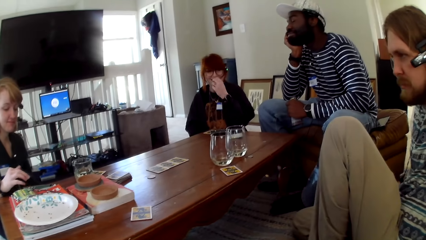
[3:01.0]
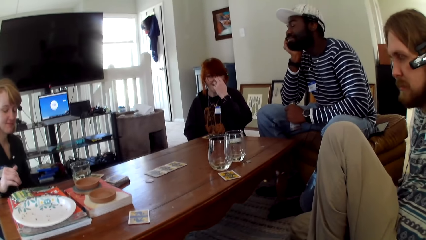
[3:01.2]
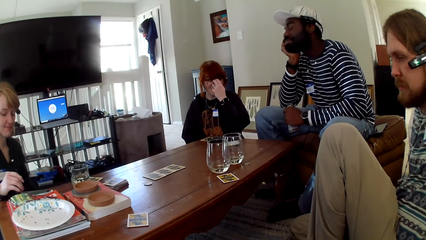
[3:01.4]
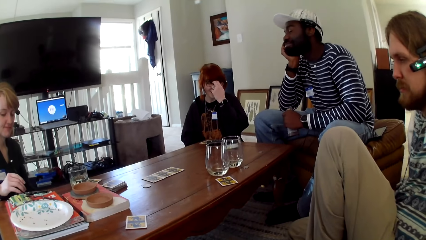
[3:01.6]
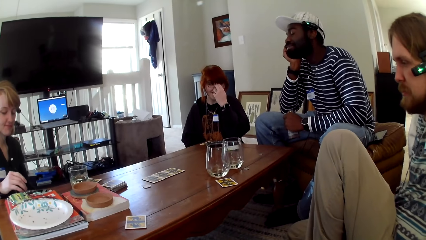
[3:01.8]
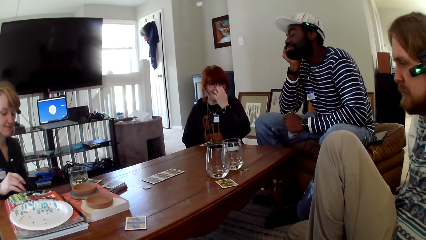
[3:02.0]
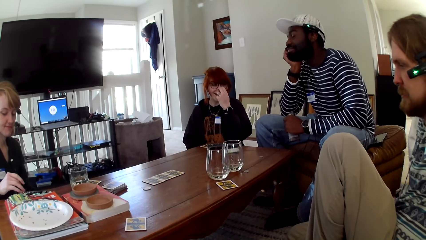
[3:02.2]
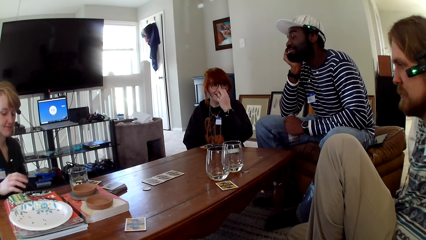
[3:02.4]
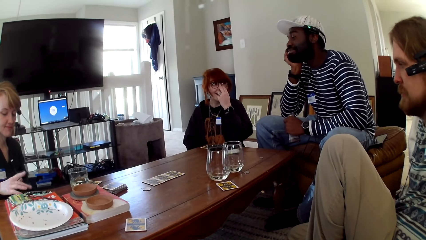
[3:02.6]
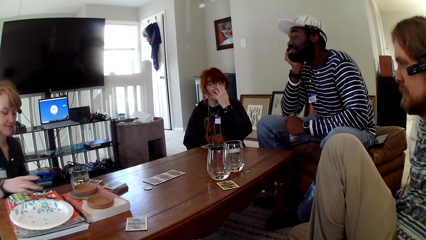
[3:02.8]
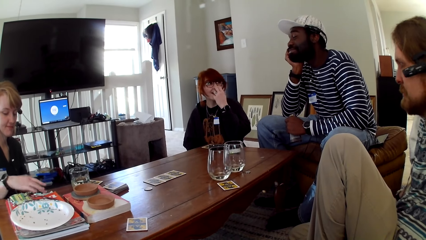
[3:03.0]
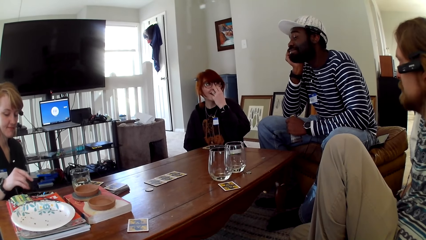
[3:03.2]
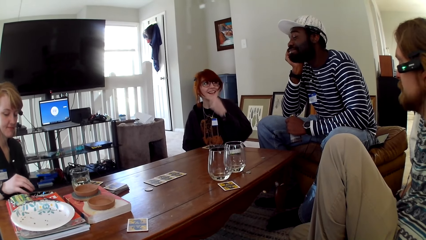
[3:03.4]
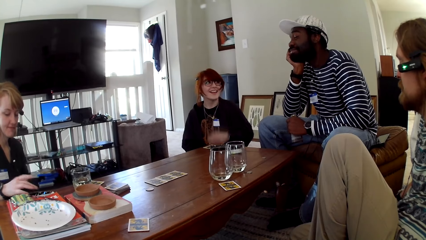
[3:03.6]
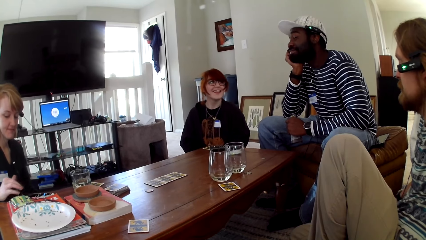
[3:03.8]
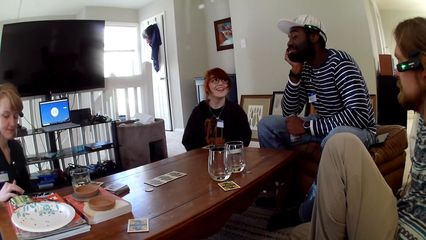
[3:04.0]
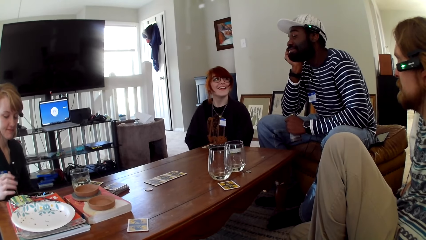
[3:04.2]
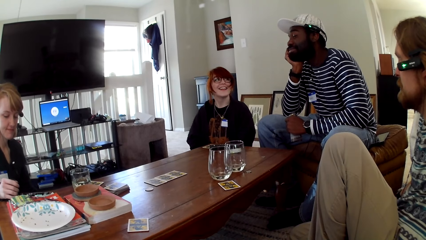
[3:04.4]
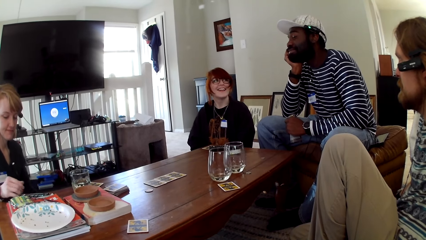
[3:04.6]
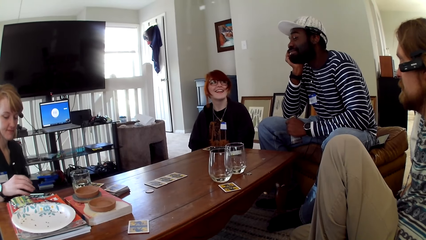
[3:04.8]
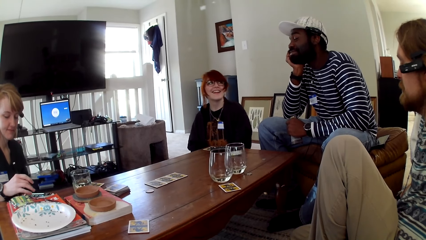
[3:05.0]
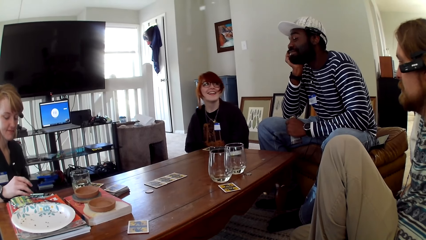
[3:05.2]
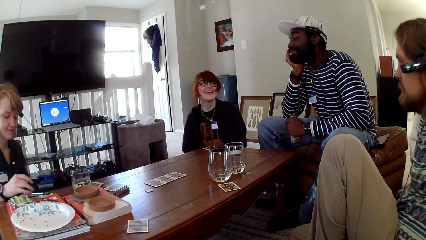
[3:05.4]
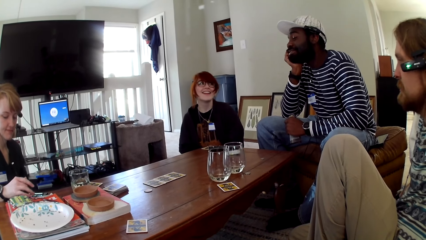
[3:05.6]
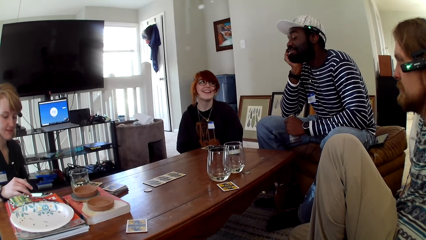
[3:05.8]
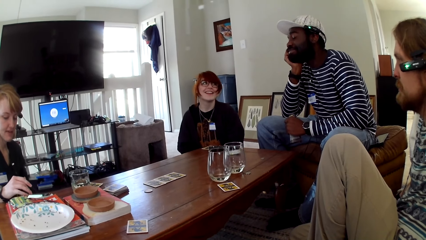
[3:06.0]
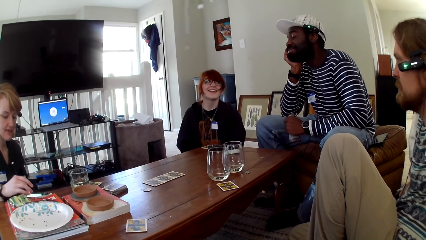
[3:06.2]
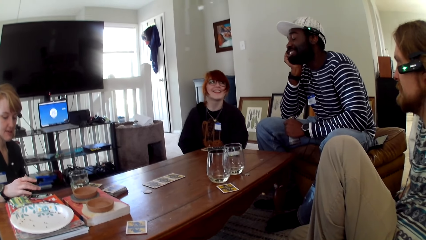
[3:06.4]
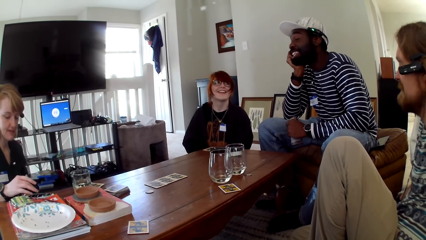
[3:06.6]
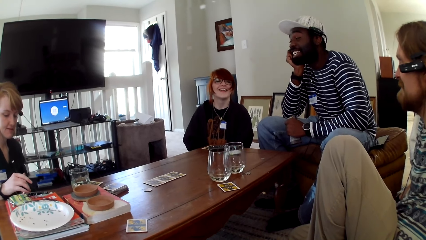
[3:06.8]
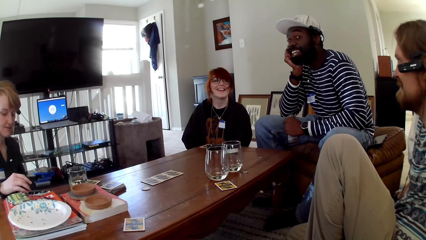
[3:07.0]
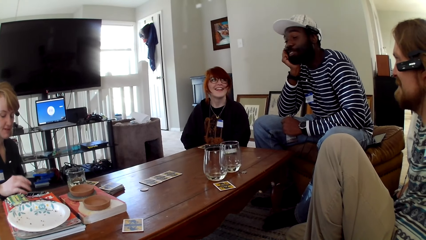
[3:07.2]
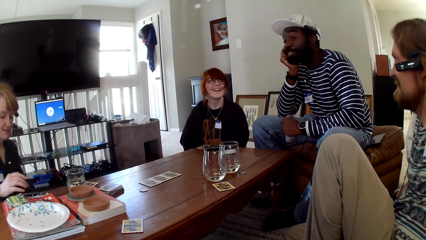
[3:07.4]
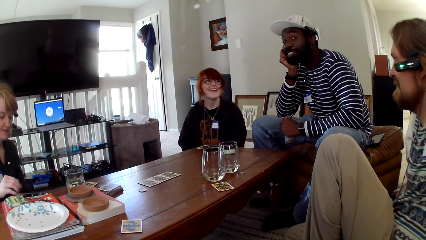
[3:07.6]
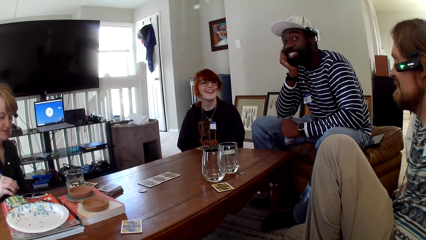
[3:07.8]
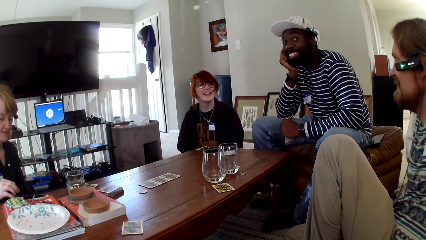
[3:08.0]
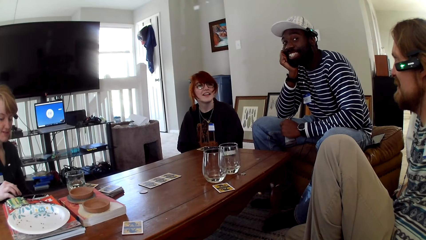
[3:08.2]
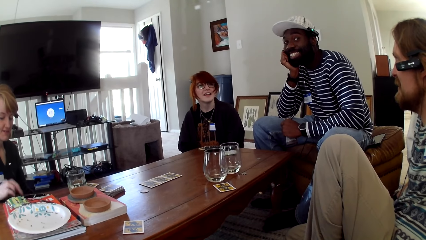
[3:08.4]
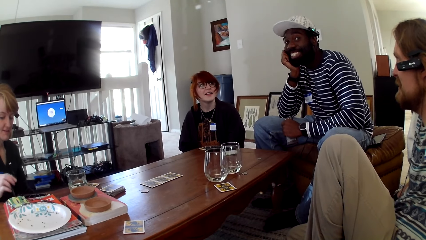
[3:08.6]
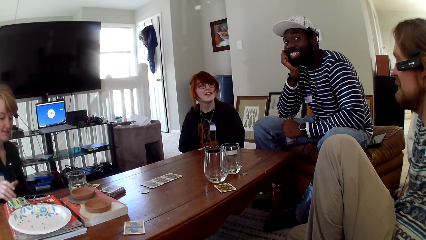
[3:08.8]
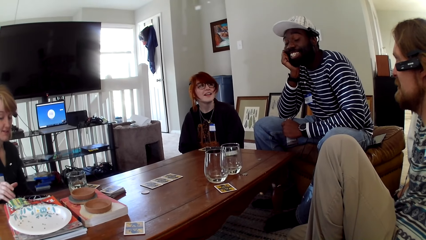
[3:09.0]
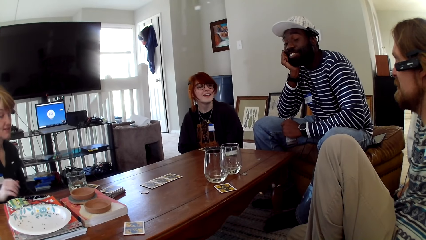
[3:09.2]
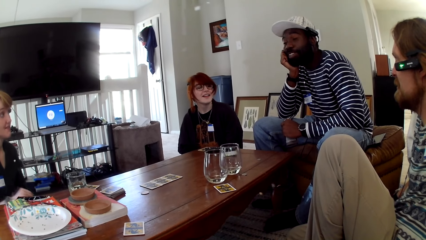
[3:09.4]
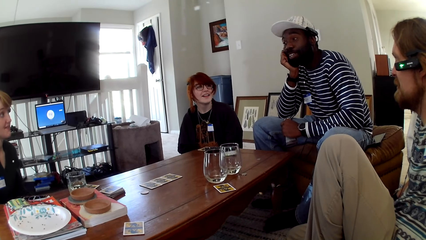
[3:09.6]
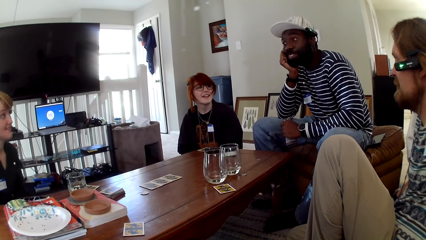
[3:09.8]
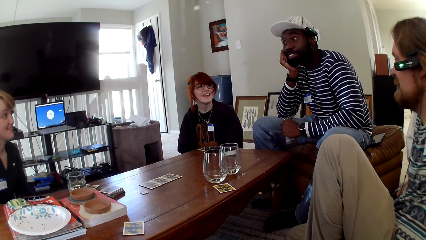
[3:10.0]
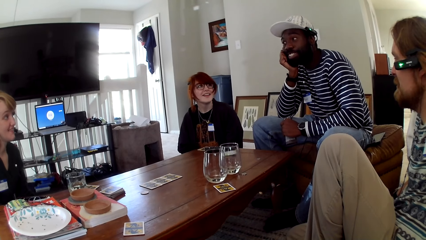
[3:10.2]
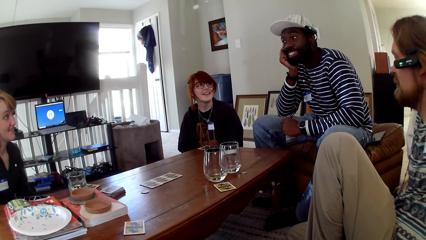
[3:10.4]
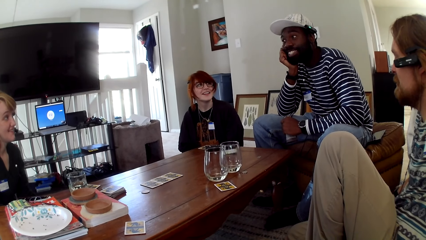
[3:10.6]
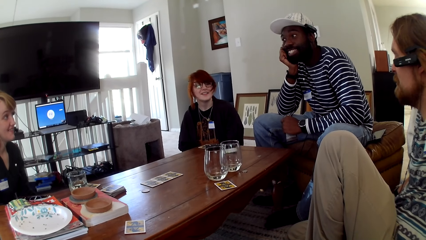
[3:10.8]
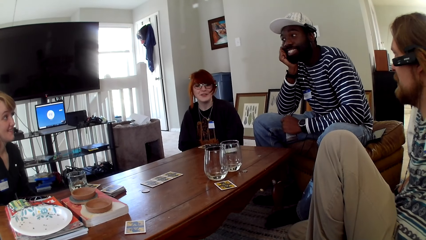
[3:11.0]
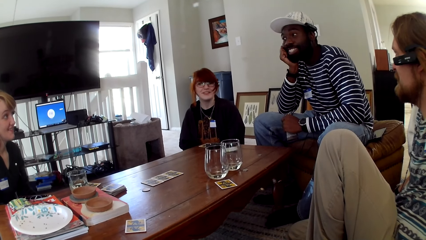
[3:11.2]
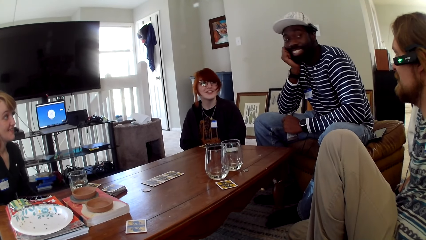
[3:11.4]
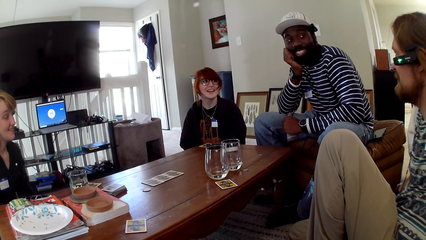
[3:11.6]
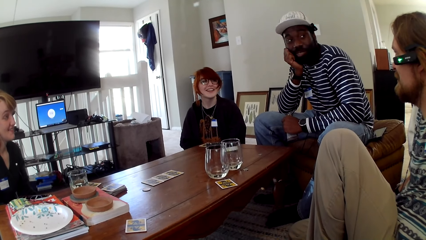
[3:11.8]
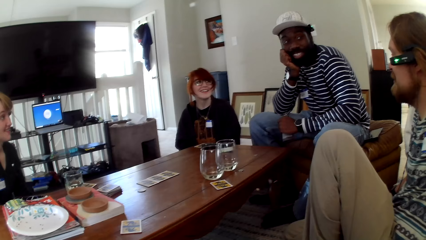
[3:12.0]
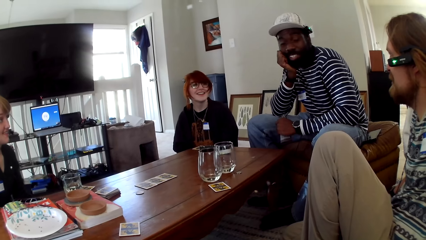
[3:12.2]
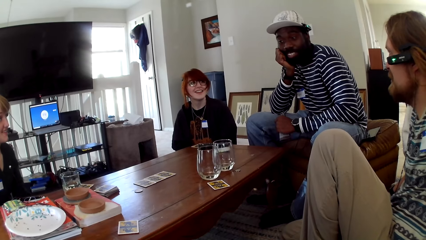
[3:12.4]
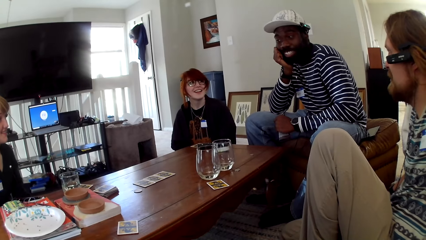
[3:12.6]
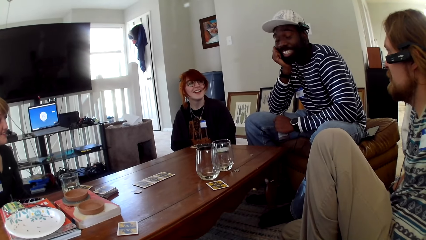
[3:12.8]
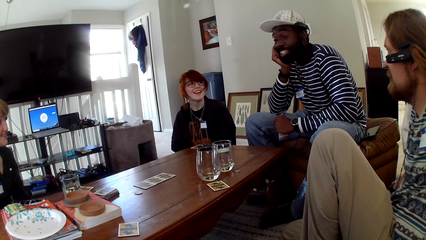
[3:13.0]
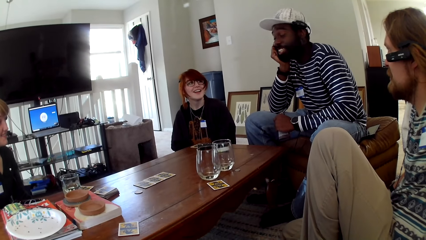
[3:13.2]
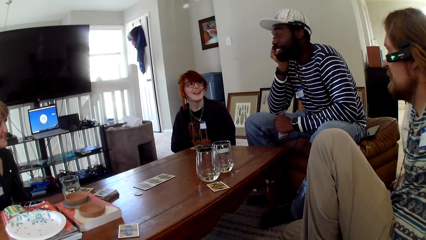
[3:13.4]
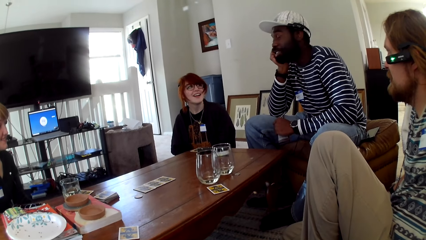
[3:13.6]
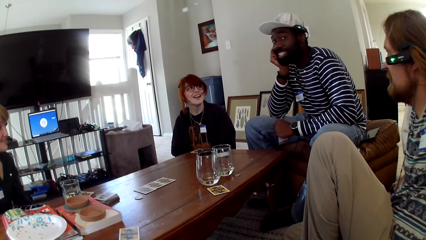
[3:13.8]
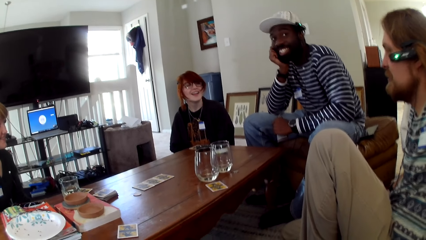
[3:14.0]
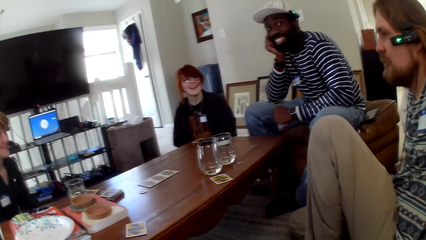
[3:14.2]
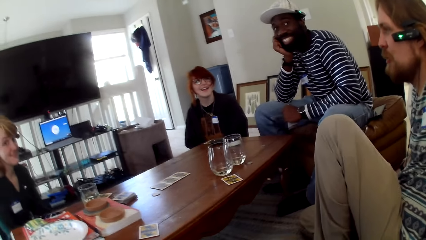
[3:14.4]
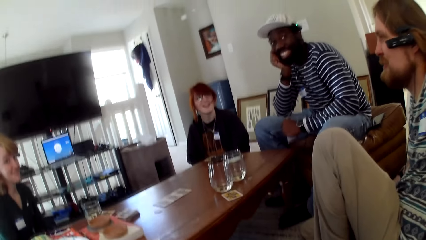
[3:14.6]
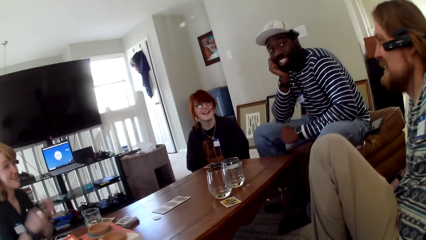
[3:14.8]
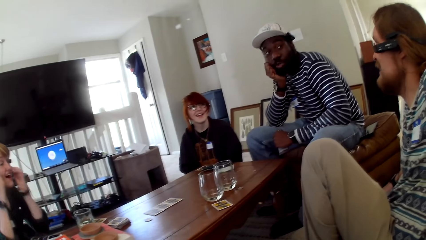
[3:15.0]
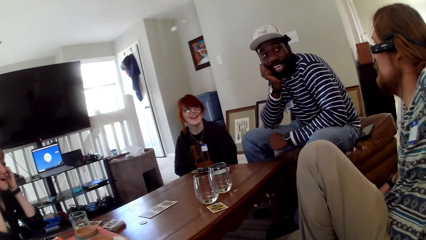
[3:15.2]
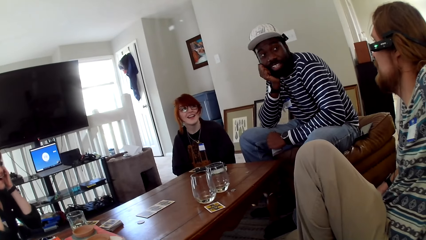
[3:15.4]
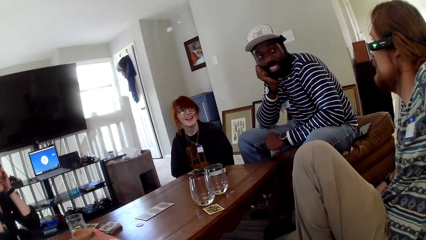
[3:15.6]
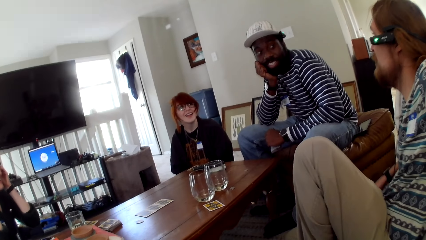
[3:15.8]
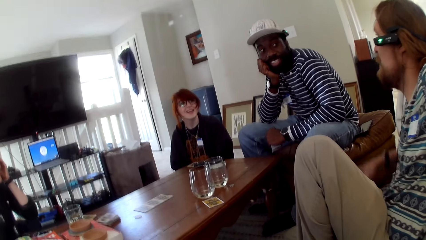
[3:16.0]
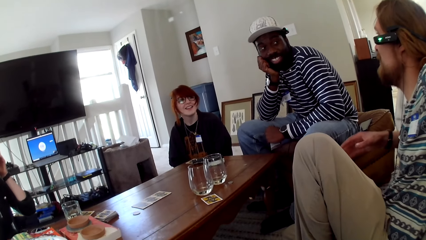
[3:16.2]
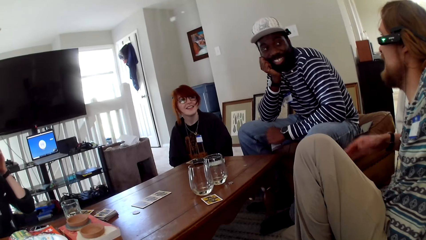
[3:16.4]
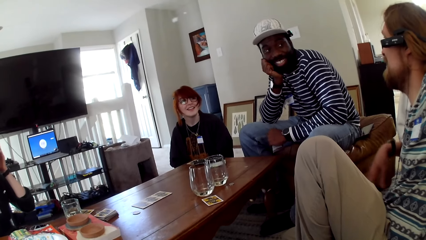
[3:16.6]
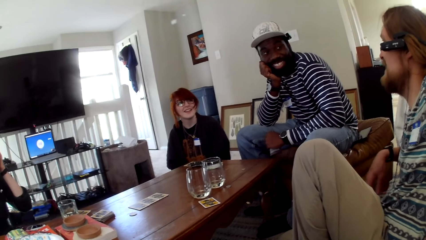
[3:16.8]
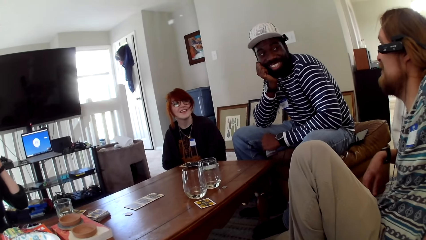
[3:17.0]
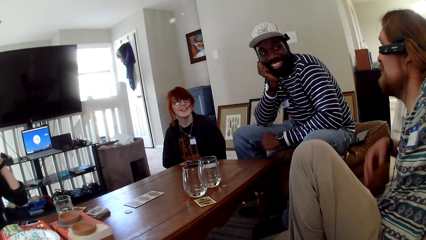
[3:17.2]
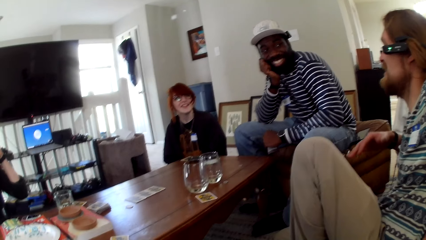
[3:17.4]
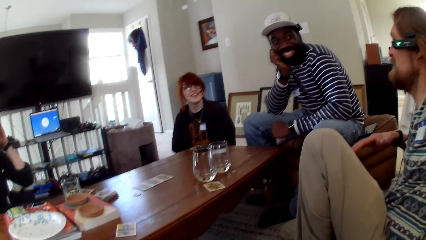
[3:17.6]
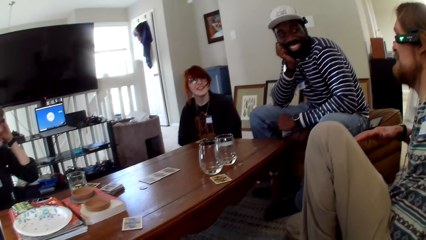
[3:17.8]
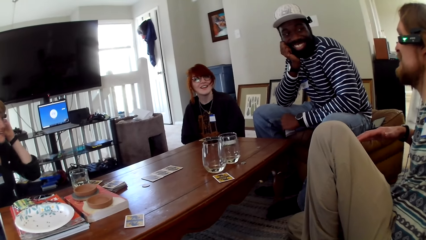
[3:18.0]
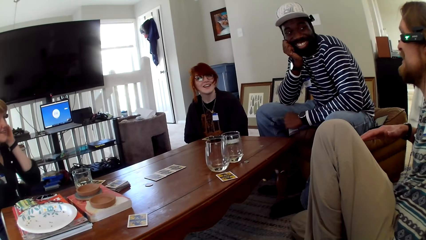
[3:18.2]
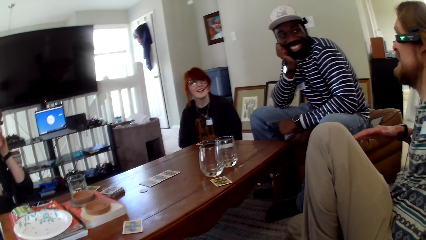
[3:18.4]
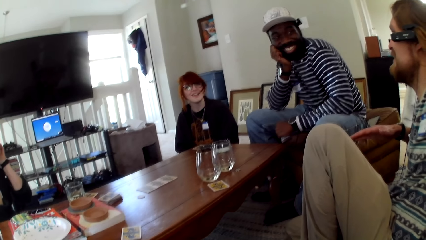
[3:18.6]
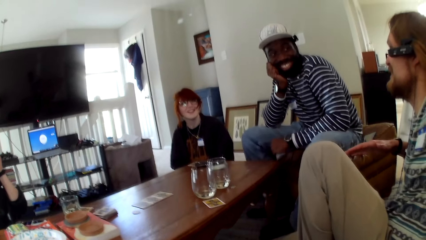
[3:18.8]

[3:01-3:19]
A woman adjusts her glasses. Another woman operates her phone. The first woman pulls her hand off the glasses. The first woman dances. The other woman operates her phone. She pulls her hand off the phone. A man talks. Another man gestures his hand and talks.
